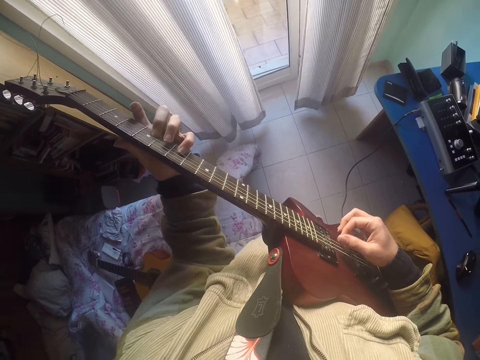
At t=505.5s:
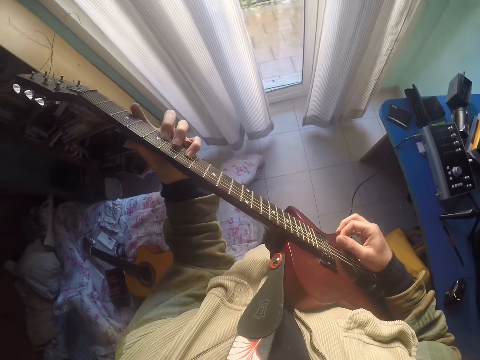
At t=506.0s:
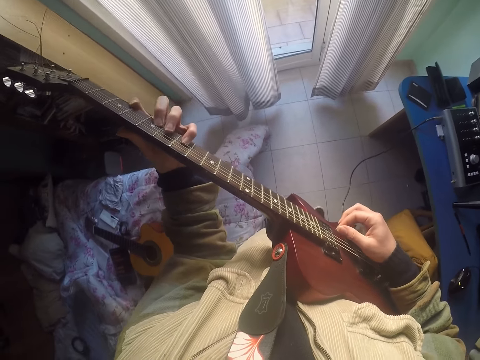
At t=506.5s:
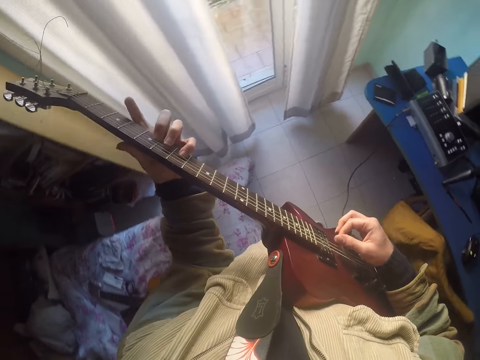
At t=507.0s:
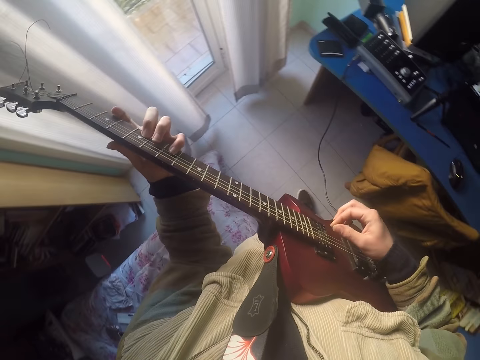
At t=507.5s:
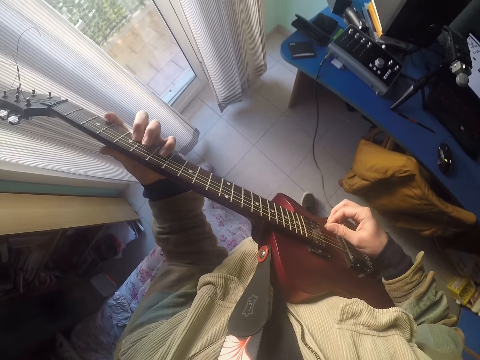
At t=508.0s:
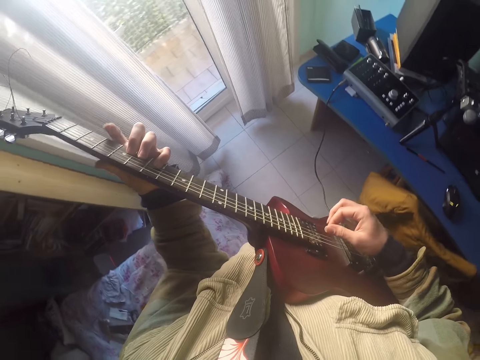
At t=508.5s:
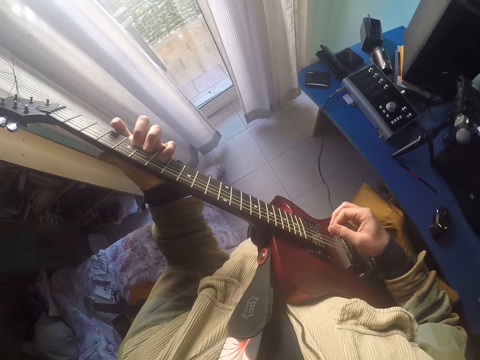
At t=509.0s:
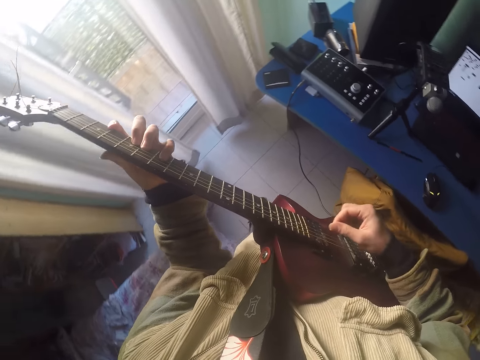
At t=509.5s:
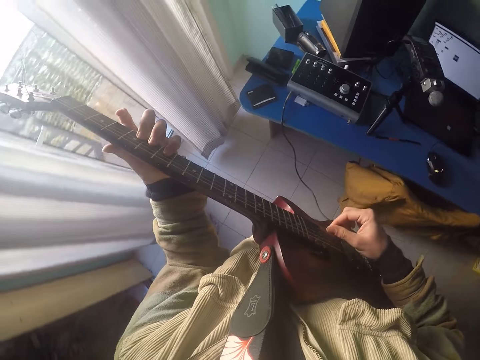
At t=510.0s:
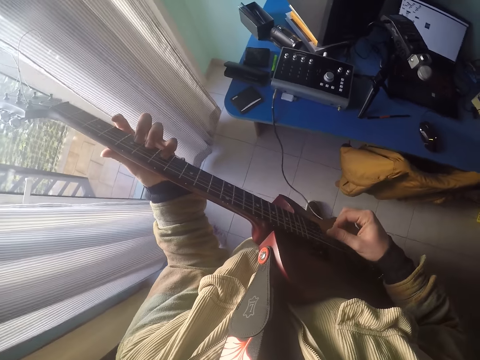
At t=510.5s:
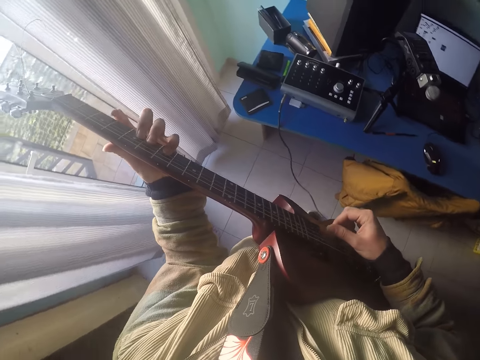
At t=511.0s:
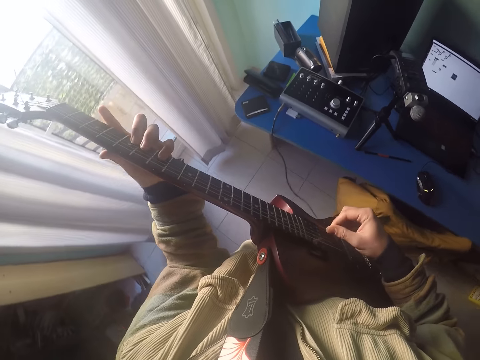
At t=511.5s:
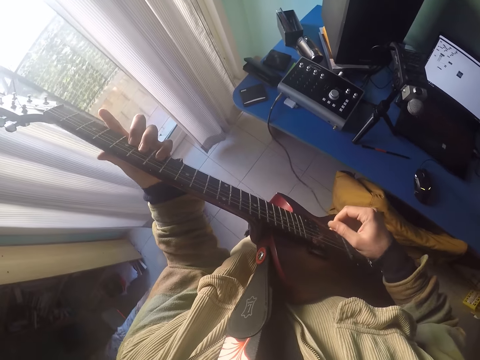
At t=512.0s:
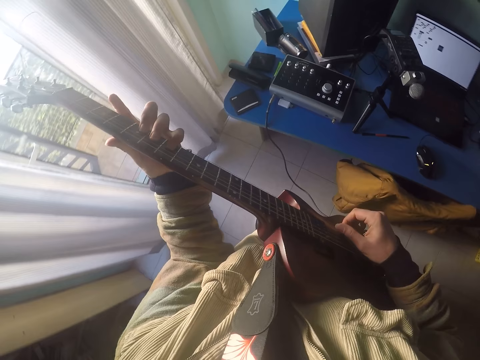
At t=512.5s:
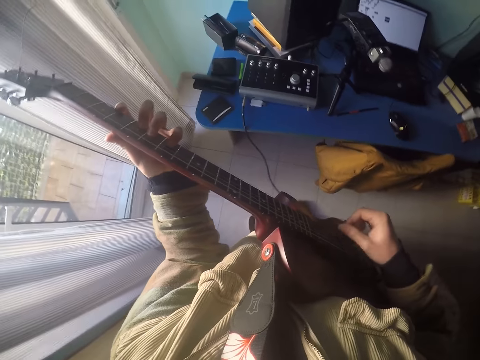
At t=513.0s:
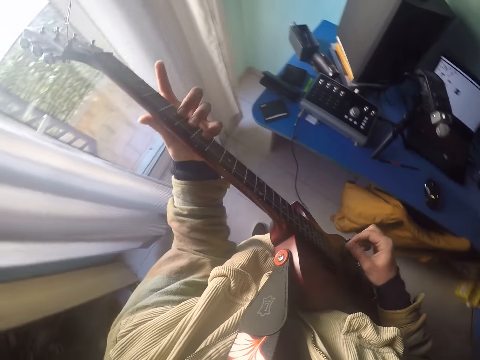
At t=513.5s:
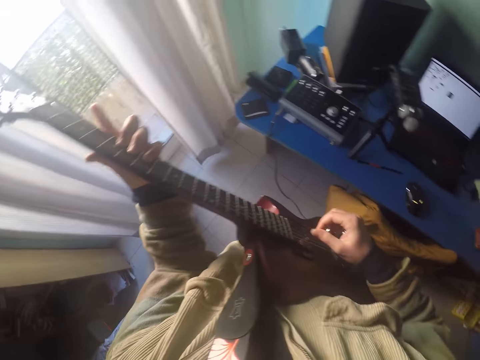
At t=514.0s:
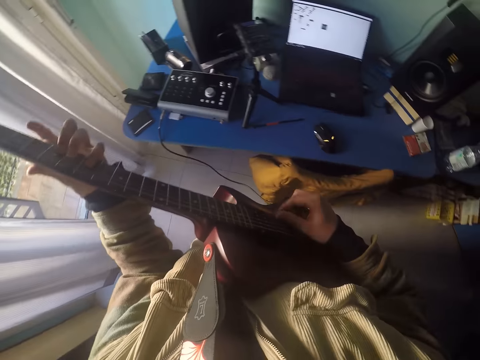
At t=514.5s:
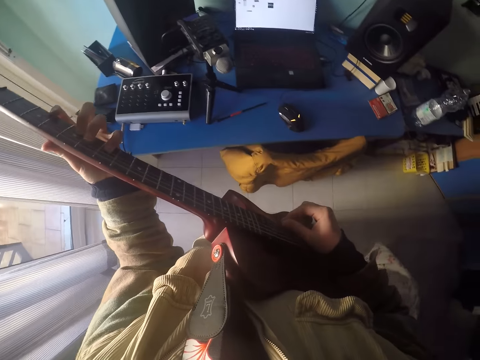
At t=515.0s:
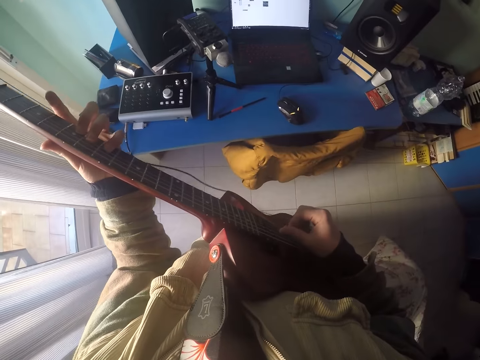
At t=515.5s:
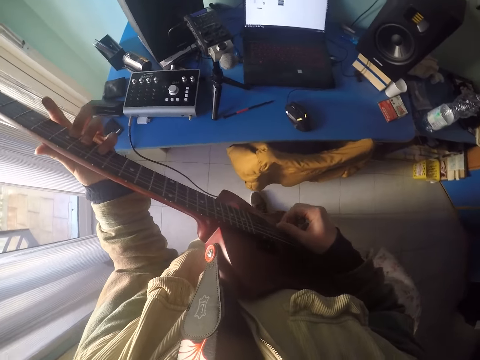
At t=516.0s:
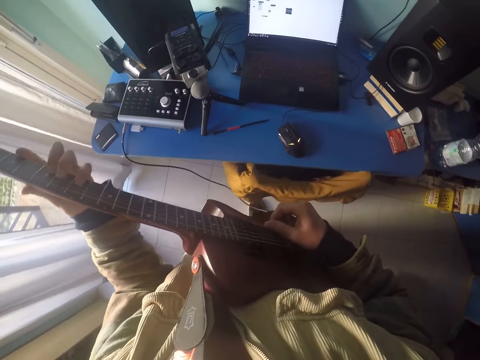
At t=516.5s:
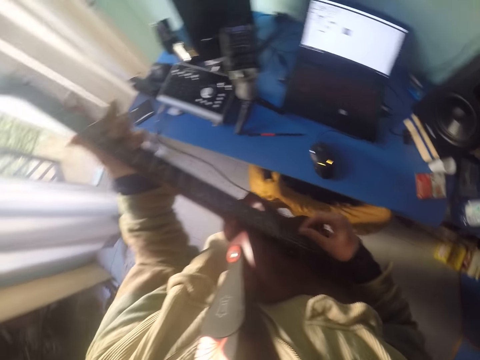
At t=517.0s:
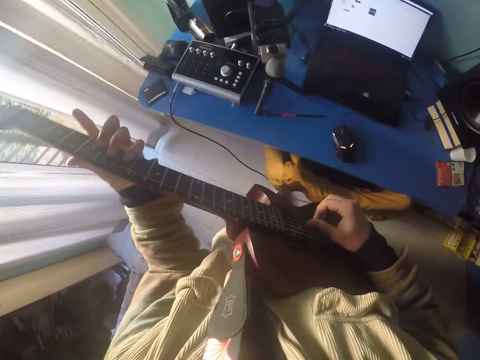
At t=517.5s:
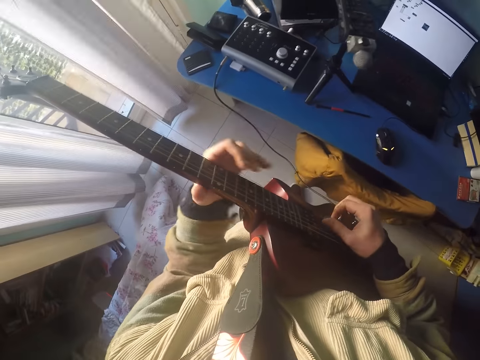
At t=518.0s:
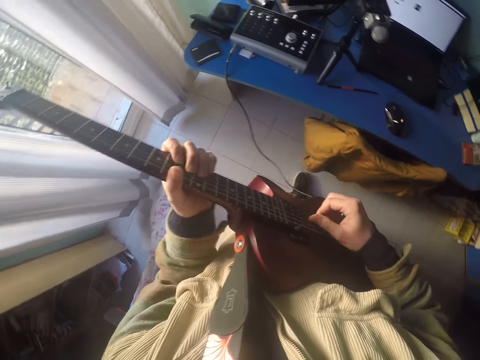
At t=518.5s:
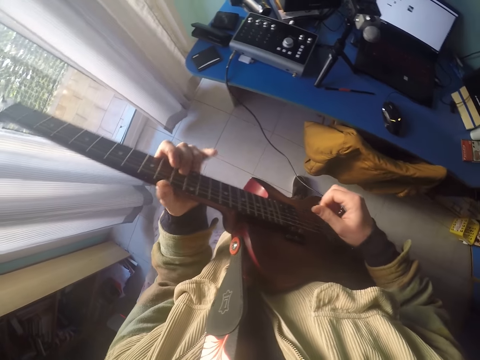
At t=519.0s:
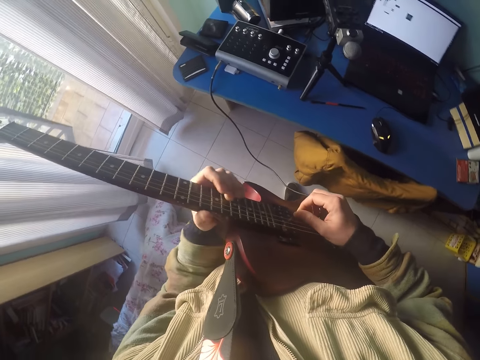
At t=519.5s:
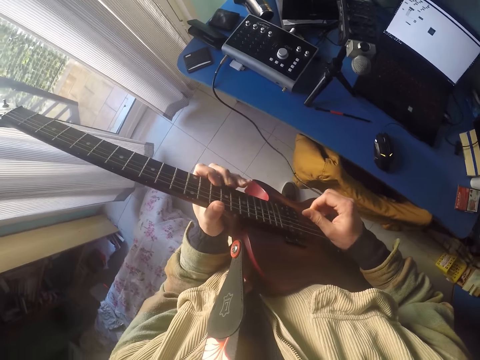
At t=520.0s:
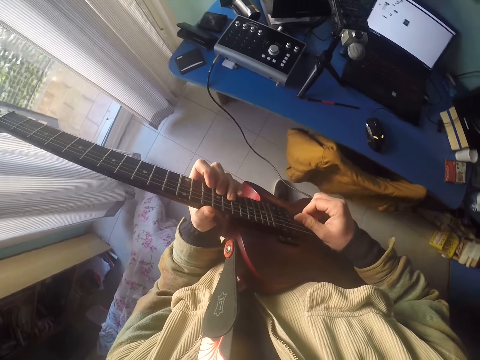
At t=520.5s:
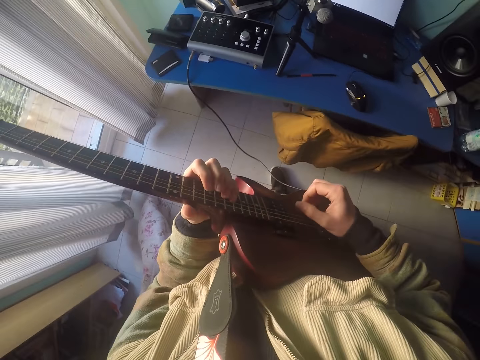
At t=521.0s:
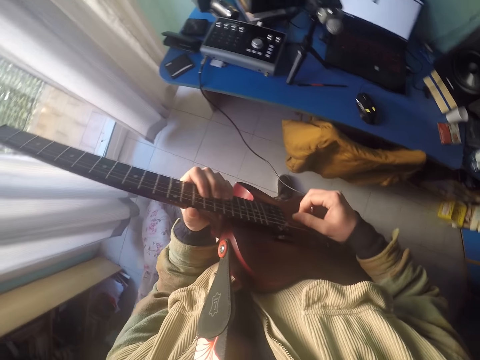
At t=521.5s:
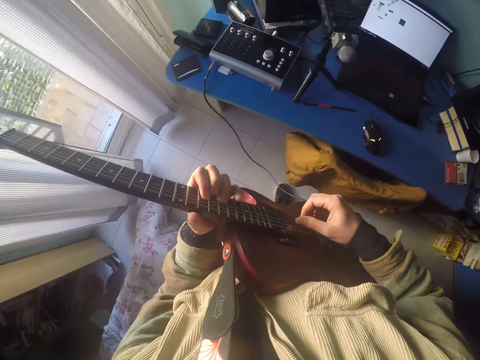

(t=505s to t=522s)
The camera wearer moves around. They move around again.

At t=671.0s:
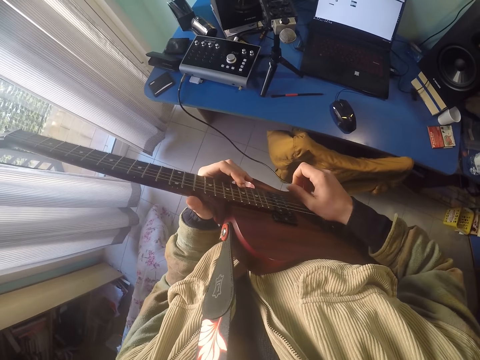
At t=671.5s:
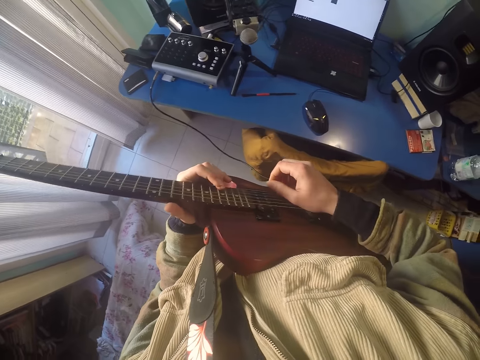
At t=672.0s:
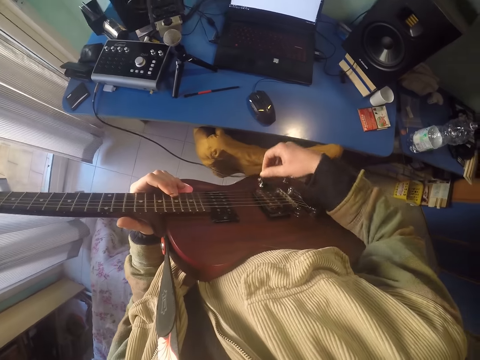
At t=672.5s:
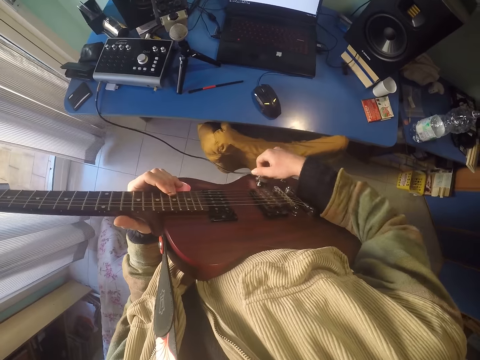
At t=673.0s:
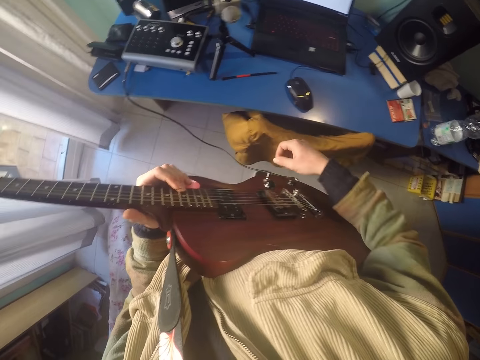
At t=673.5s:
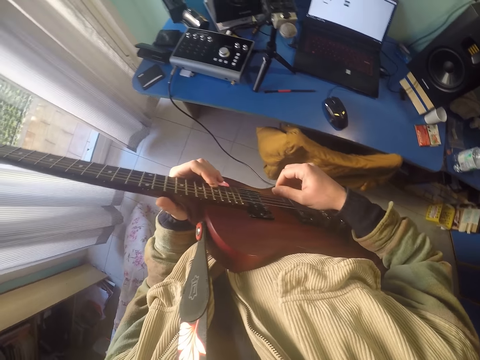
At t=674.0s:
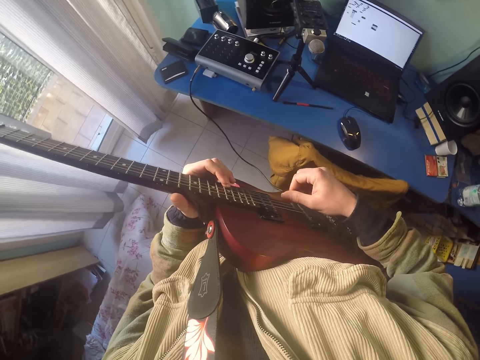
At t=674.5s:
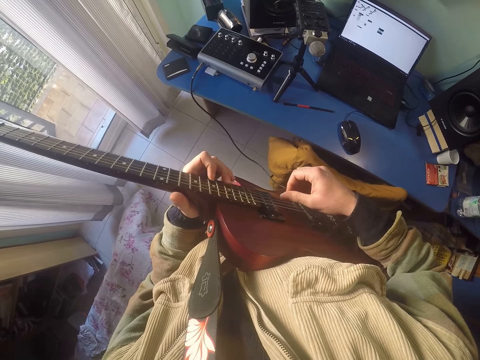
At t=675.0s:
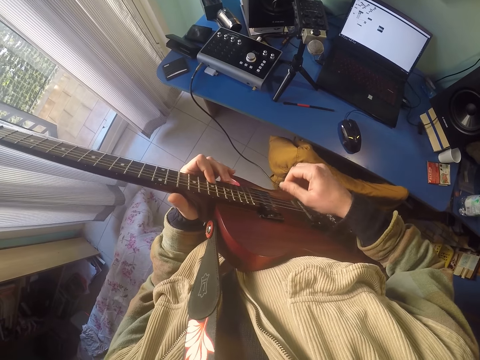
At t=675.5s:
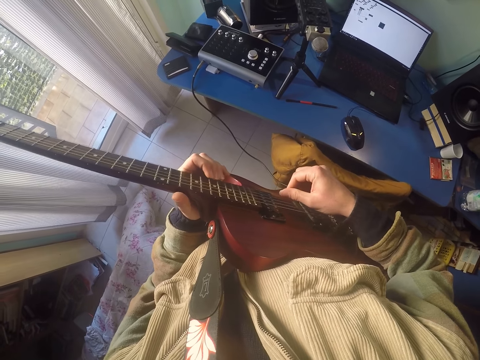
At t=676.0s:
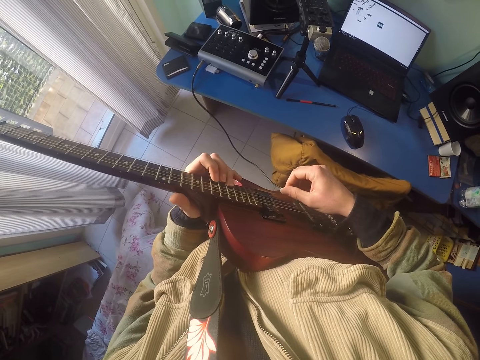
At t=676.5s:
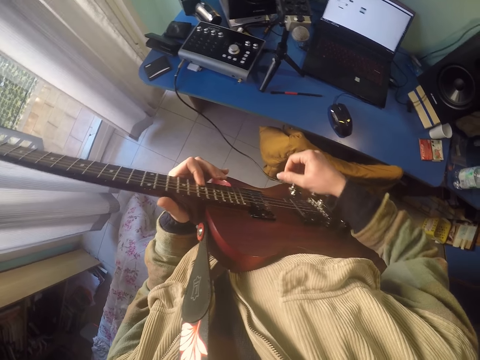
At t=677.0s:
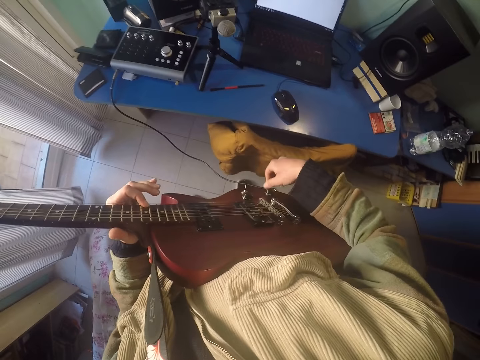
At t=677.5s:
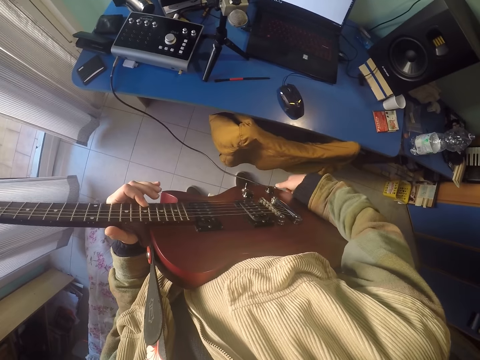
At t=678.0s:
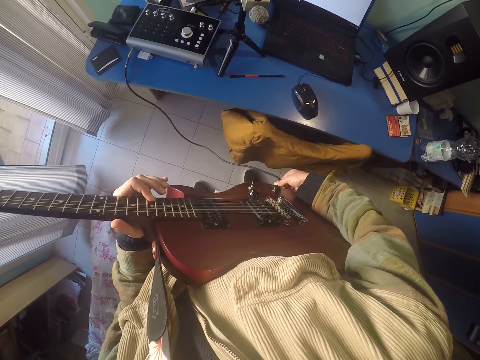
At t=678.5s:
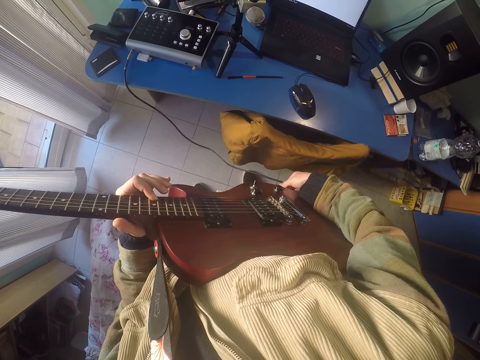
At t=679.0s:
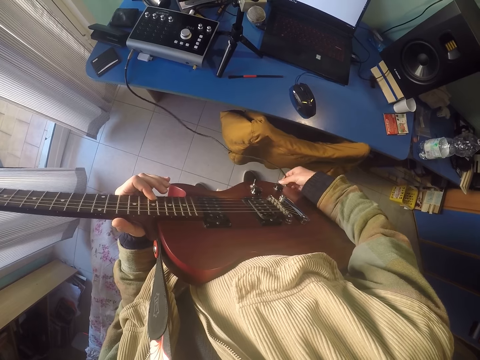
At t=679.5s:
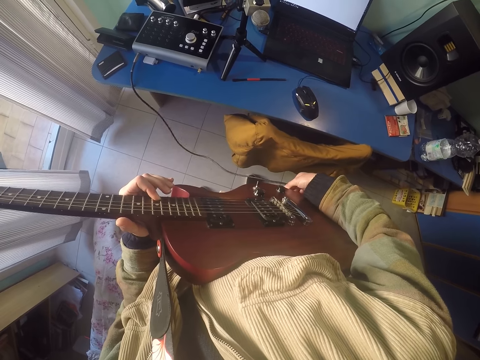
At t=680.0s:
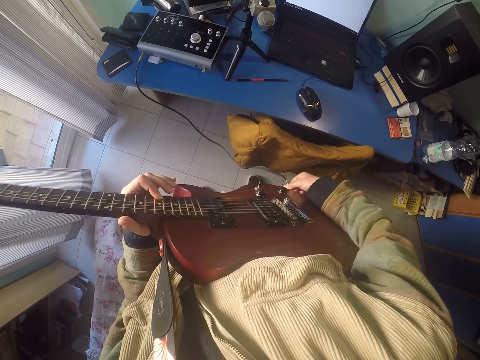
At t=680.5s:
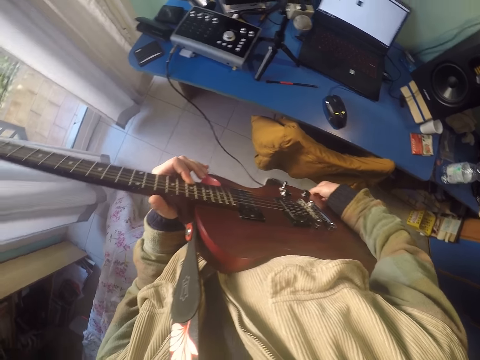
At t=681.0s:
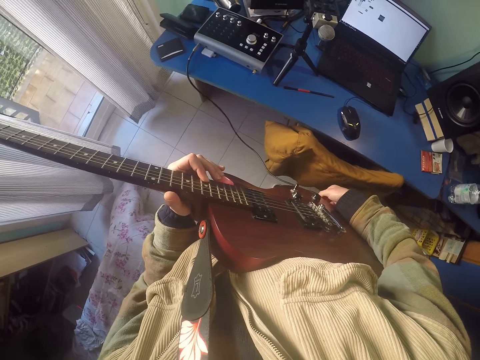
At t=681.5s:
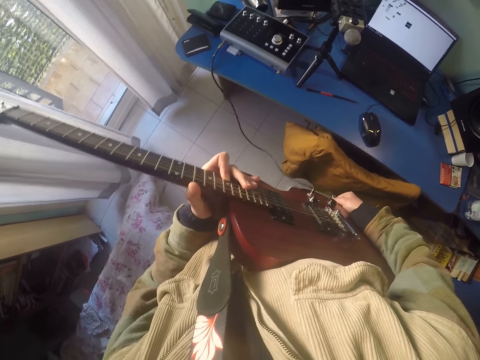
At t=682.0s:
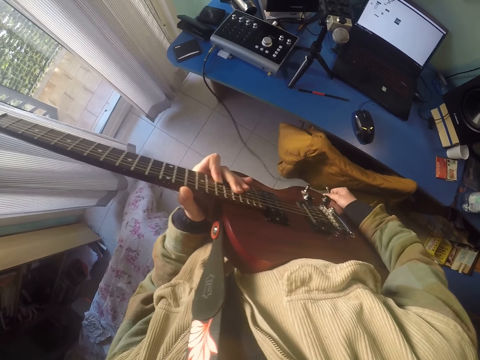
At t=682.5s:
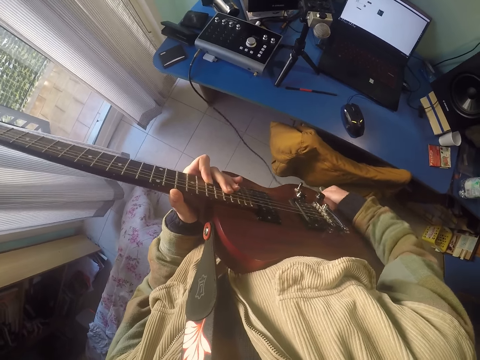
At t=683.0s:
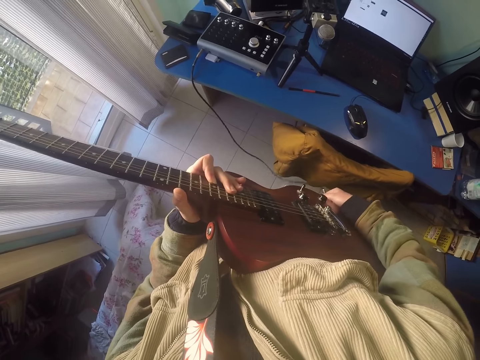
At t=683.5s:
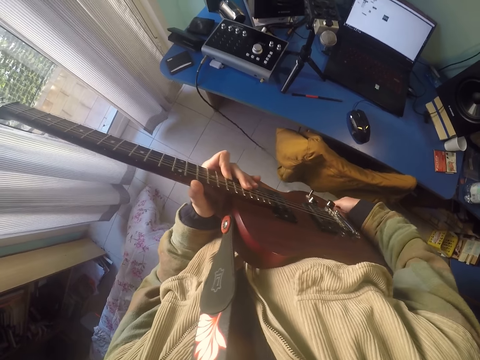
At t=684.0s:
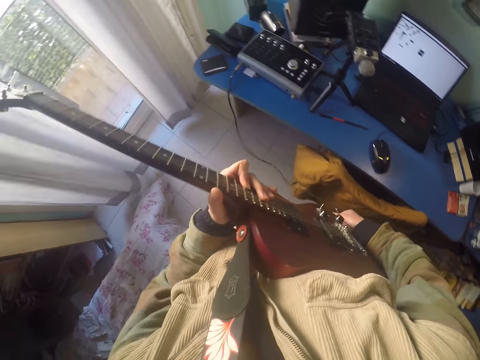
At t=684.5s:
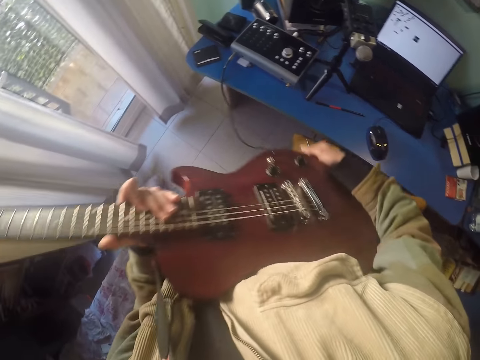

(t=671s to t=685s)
The camera wearer tunes the guitar. They touch the guitar. They adjust the guitar. They play the guitar. They touch the guitar. They adjust a cable. They touch the wire connected to the guitar.
